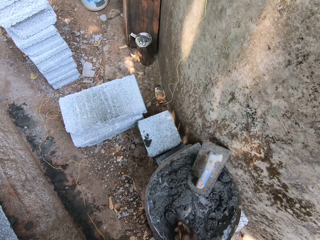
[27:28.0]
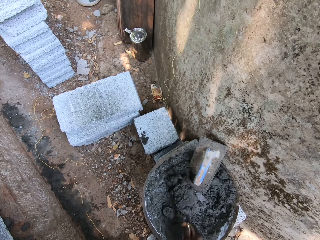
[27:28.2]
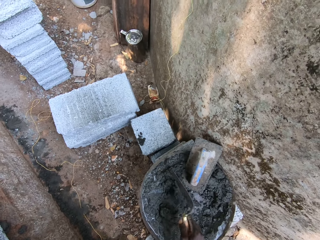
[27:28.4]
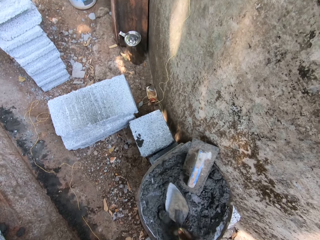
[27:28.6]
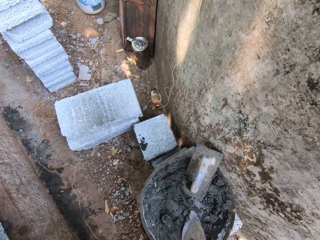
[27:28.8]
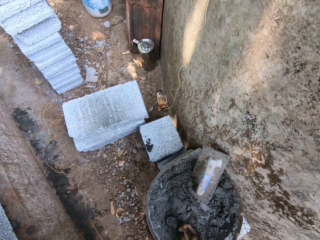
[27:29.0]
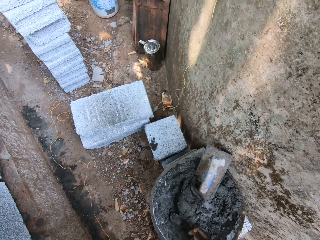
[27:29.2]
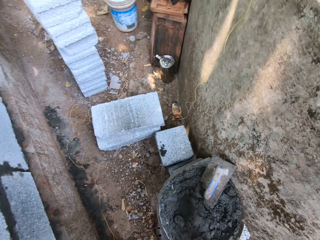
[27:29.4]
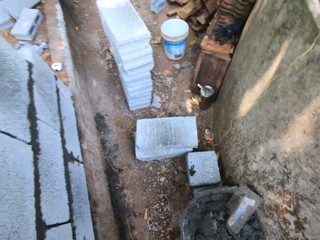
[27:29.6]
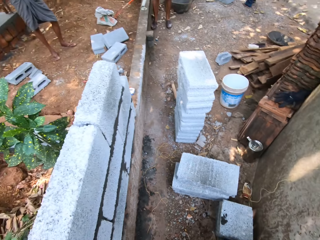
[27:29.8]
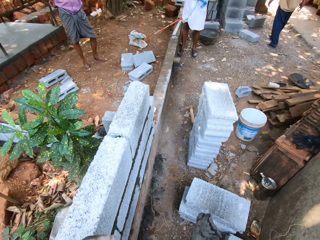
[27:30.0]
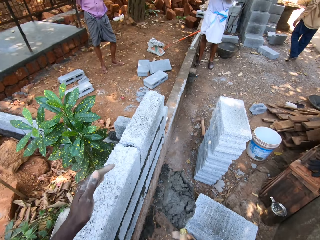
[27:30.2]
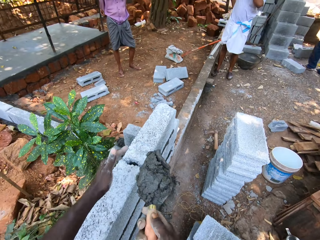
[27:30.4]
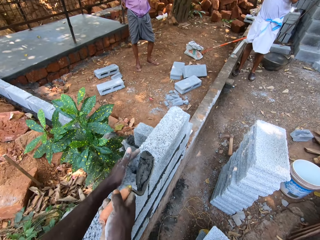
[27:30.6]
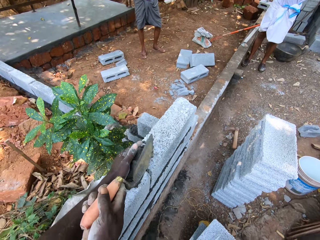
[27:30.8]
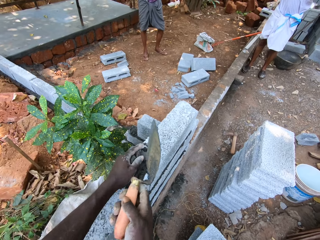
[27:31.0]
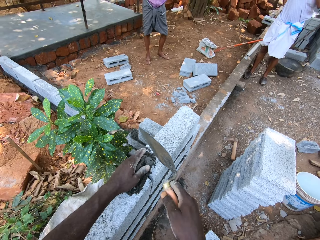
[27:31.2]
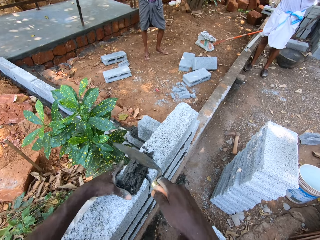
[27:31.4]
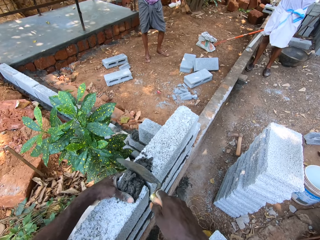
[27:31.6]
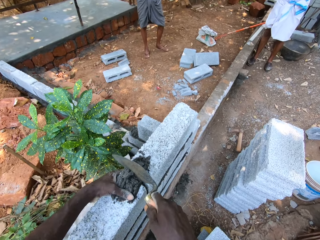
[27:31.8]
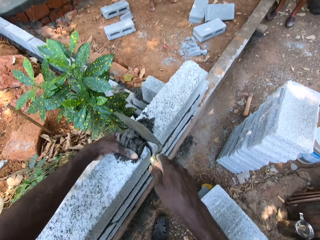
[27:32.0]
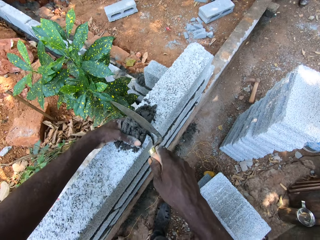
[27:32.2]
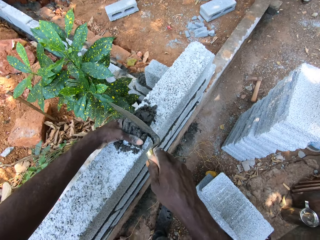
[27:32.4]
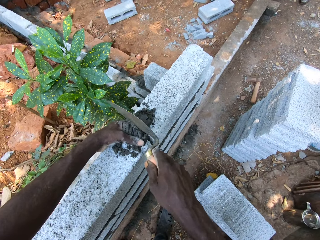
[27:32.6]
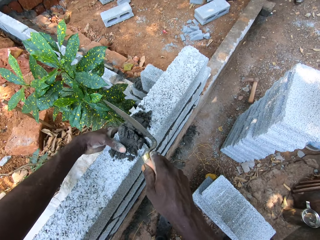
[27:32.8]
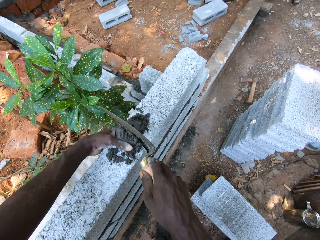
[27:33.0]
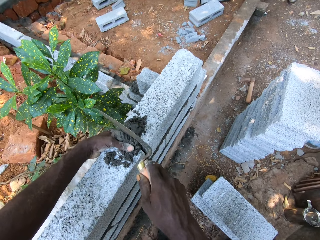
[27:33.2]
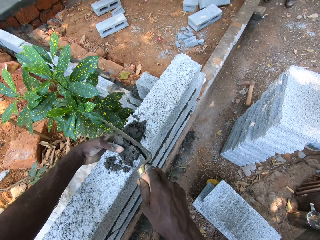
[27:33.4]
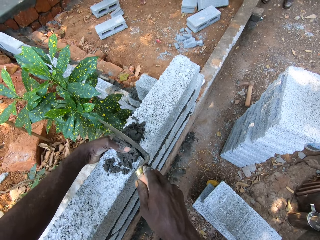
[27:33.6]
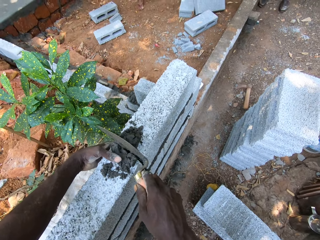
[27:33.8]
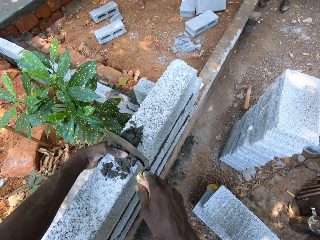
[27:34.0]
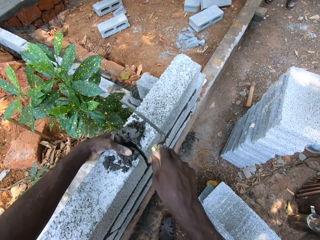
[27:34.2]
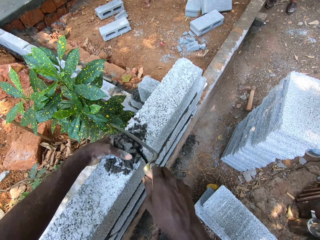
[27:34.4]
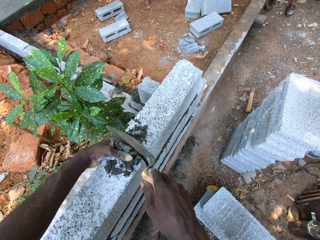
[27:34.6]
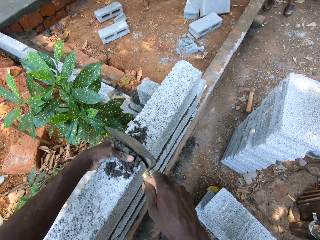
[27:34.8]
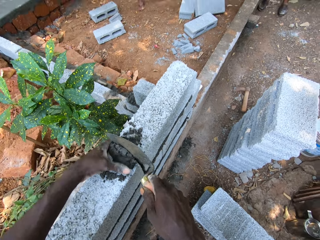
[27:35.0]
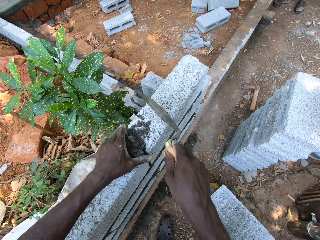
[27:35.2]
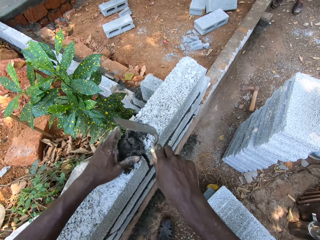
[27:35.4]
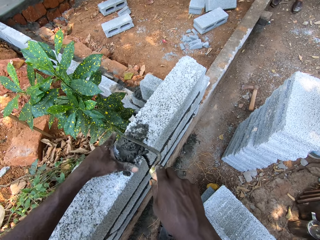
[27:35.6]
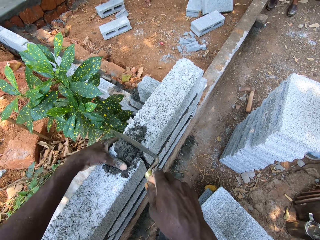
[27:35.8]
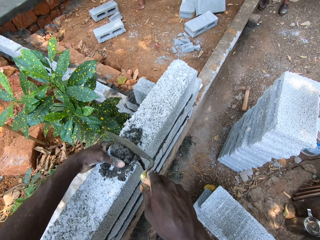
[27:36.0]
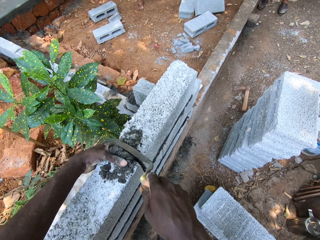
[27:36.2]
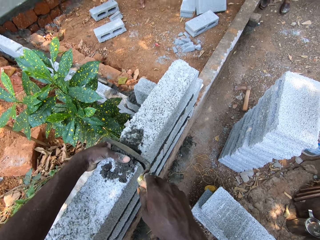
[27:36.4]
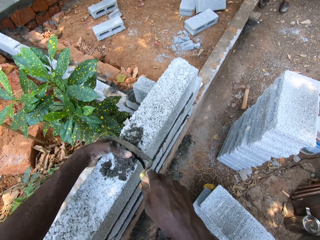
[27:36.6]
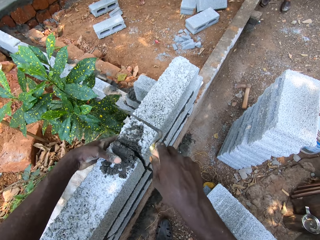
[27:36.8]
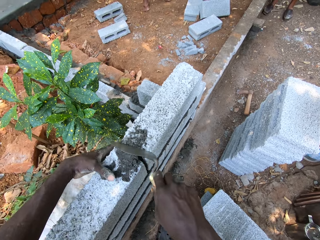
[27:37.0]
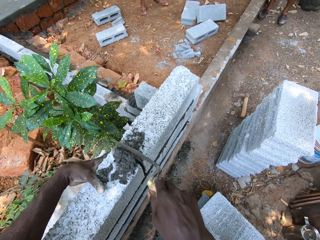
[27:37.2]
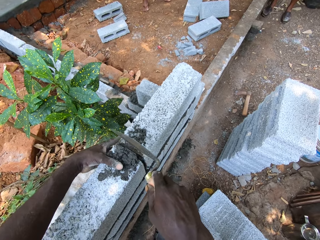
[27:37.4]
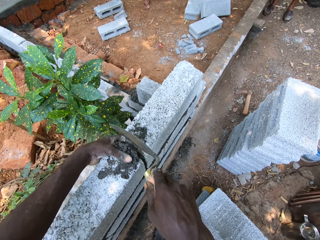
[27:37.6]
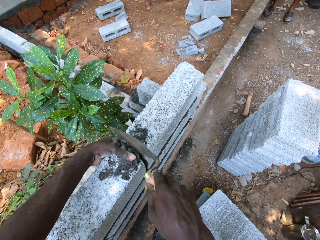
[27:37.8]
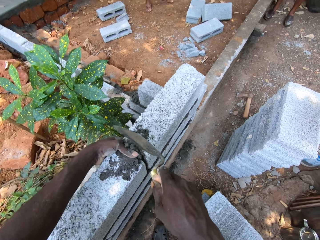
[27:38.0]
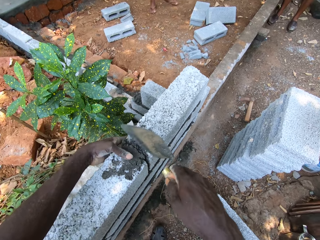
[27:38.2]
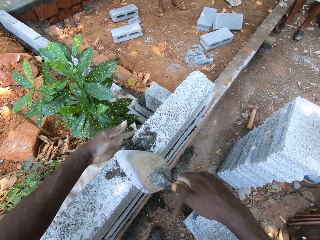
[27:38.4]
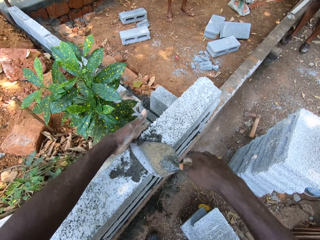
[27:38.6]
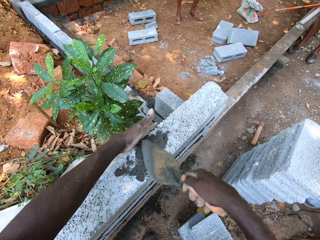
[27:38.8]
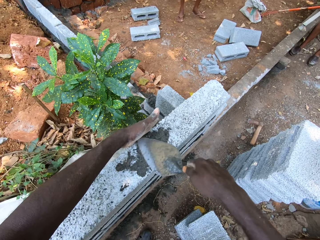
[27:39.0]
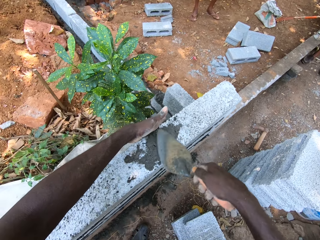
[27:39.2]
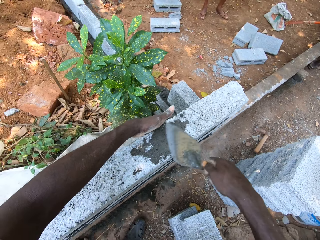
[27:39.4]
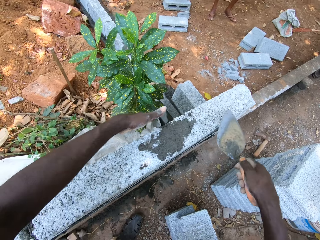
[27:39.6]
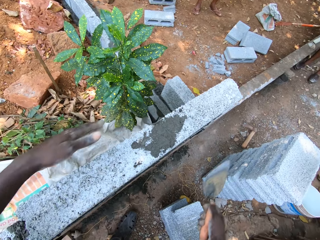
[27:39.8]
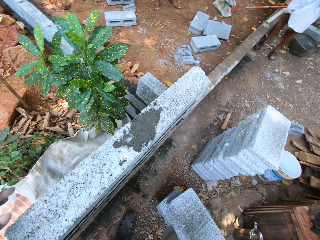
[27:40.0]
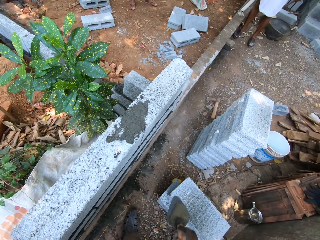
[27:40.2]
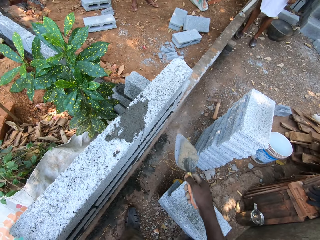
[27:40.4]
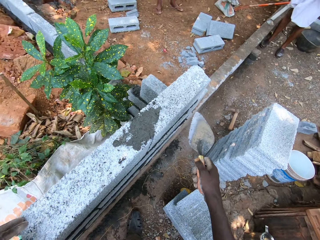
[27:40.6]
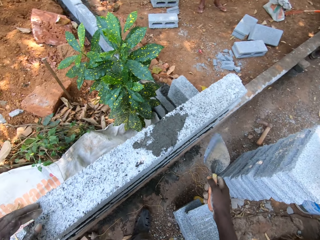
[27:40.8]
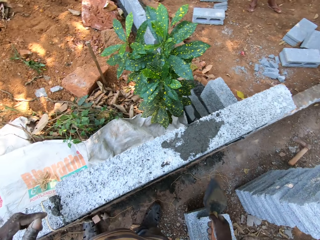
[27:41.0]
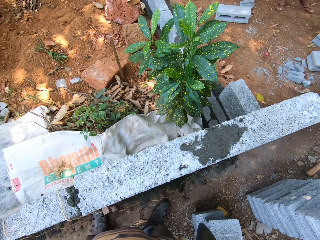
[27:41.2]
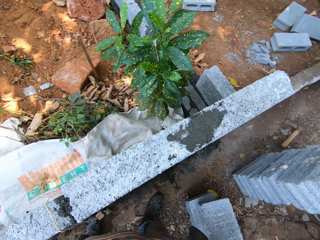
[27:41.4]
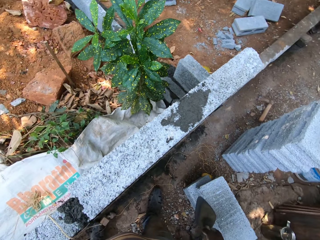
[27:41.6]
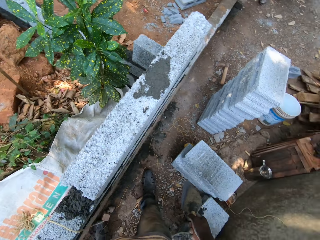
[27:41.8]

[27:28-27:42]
The camera wearer takes cement mix from the cement pan with the brick trowel. They pour the cement mix in between the bricks. They smear concrete on the bricks with the trowel. They smoothen the cement mix on the bricks with the brick trowel.

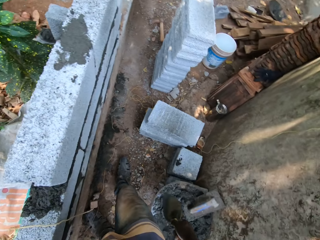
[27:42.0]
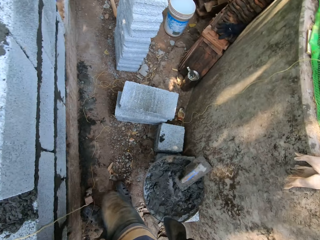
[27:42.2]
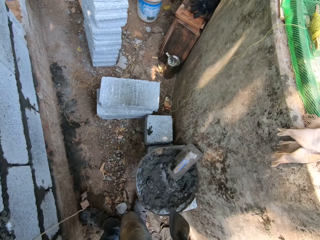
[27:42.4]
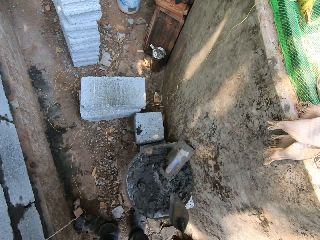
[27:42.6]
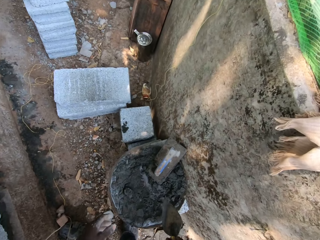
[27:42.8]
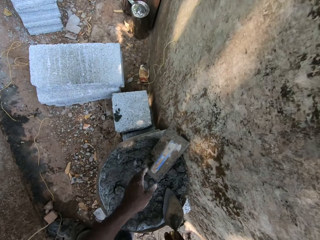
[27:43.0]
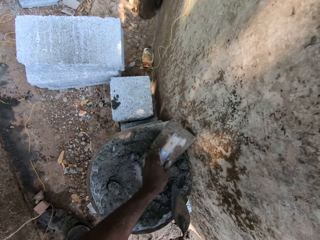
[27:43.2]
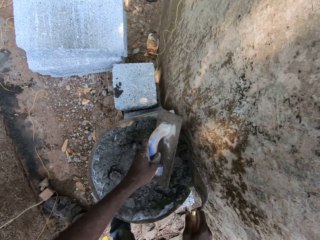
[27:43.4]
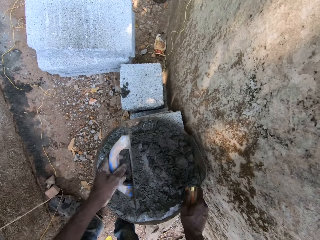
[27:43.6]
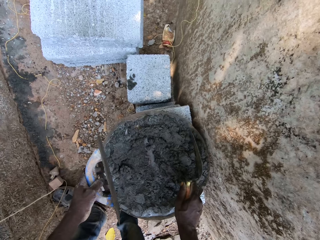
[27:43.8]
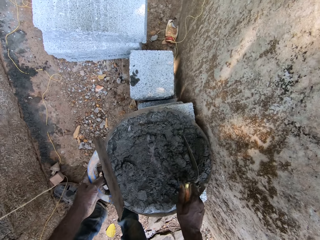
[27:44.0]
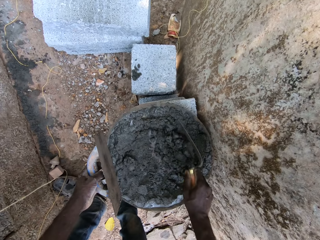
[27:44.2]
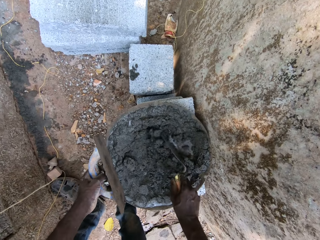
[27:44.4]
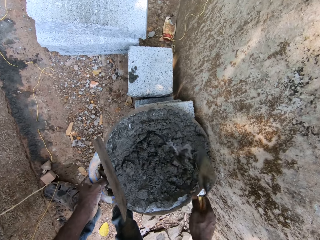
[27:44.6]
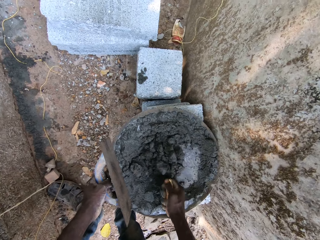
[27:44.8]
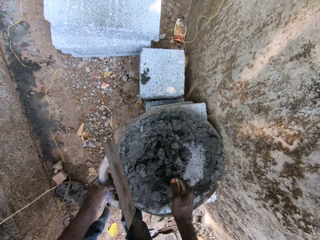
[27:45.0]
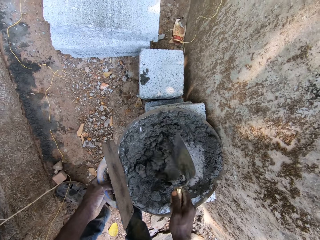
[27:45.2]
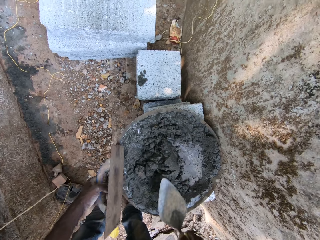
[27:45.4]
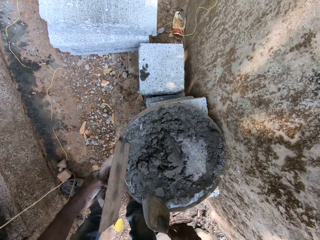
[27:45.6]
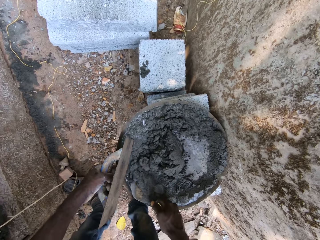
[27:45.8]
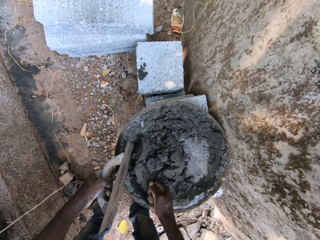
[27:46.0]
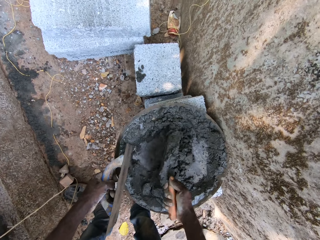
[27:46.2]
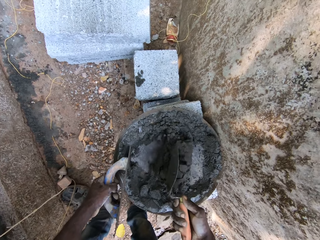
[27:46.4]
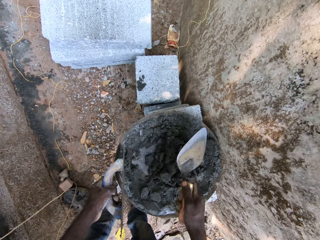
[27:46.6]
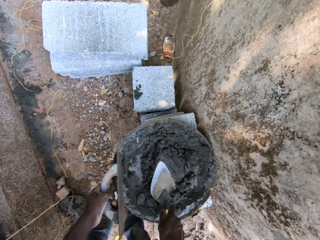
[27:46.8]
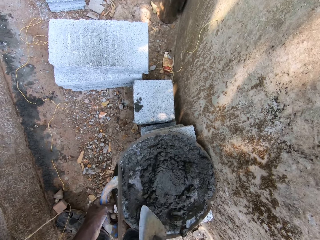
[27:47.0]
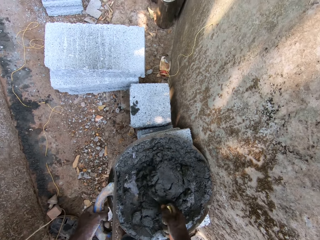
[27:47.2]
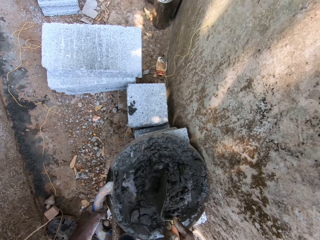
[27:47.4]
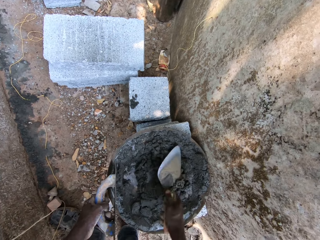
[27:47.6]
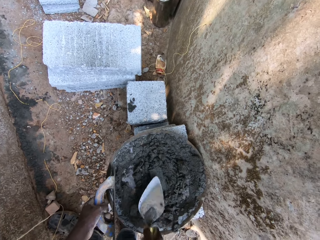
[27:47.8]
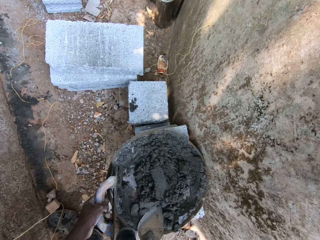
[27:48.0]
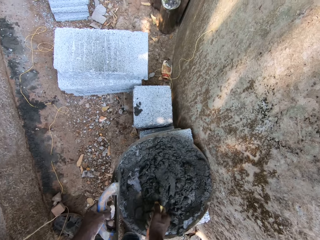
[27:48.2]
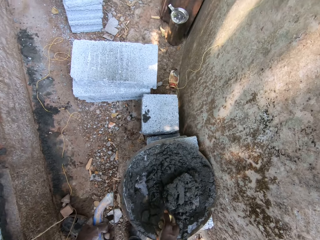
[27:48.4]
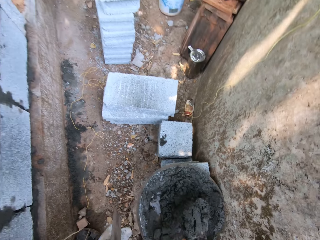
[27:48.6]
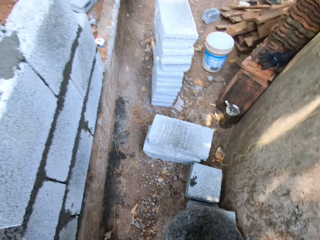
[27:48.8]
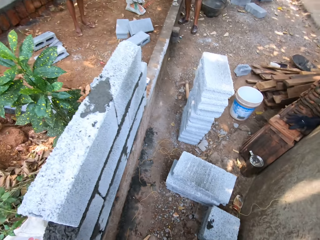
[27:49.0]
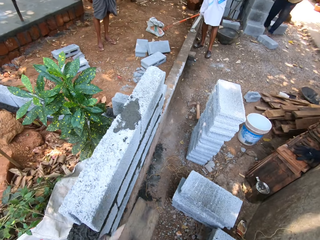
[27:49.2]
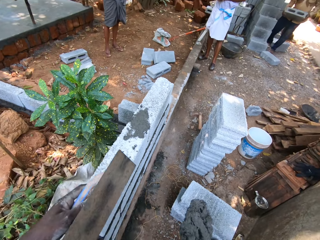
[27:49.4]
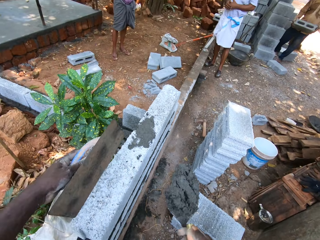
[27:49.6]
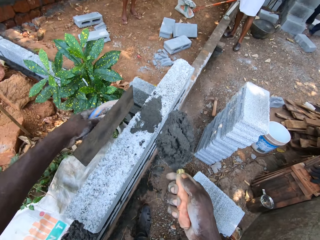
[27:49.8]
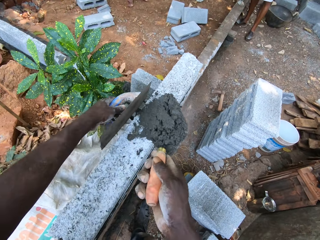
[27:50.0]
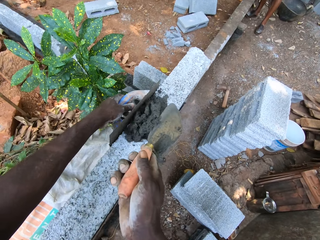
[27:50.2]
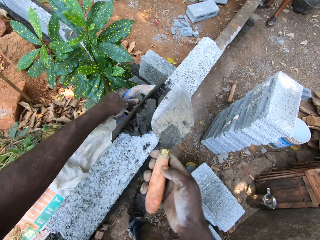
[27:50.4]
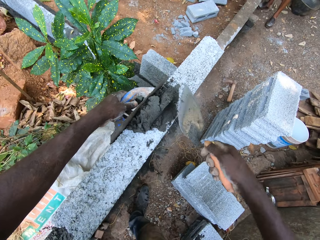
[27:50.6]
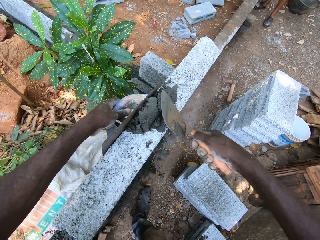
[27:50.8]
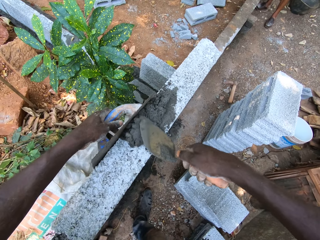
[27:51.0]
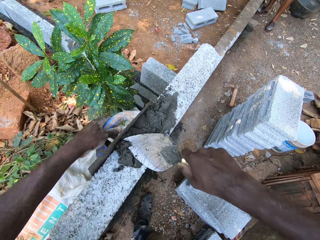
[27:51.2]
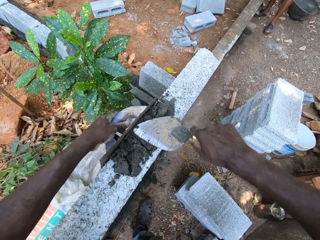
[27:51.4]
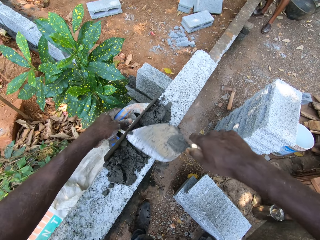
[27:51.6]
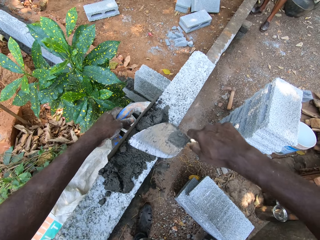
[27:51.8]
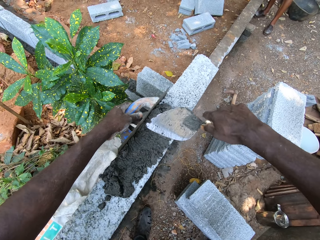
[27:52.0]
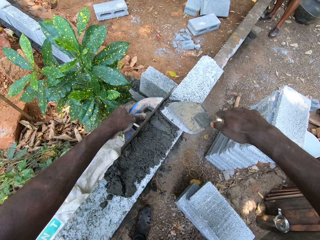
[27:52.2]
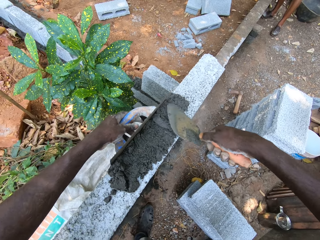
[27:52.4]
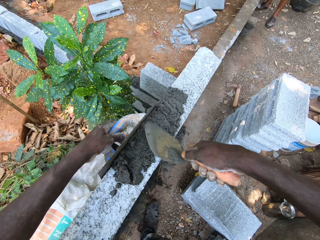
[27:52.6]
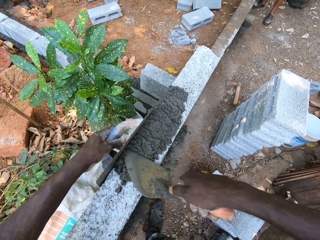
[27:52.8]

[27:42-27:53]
The camera wearer picks a wooden float from the cement pan with his left hand. He scoops concrete from the tray with a trowel. He turns the cement mix in the cement pan with the brick trowel. He takes cement mix from the cement pan with the brick trowel. He spreads the concrete on bricks with the trowel. He pours the cement mix on the brick. He smoothens the cement mix on the brick with the wooden float. He smoothens the cement mix with the brick trowel.
